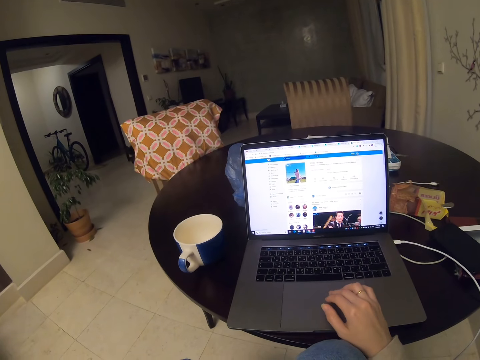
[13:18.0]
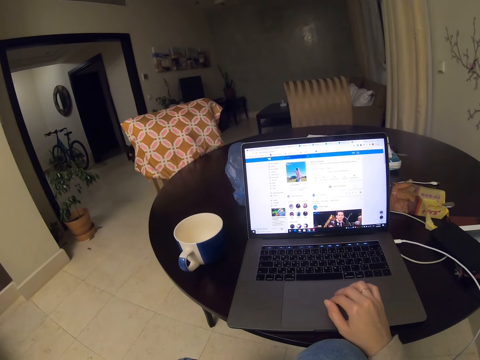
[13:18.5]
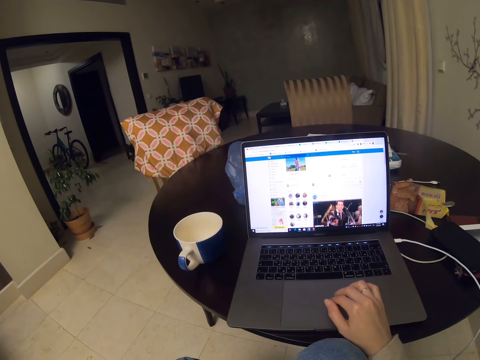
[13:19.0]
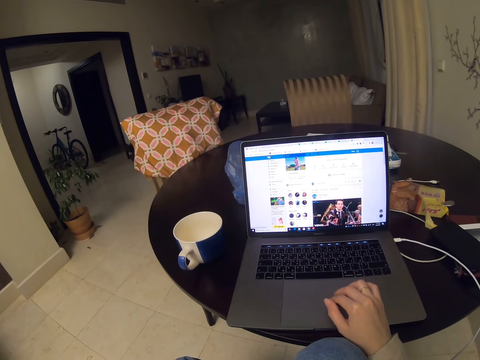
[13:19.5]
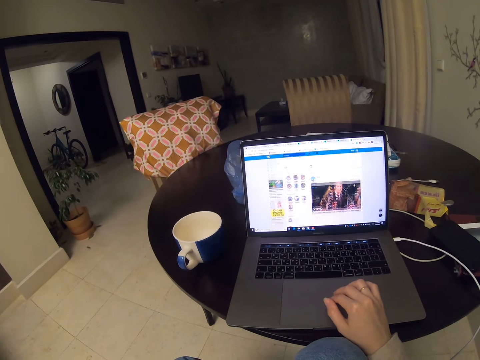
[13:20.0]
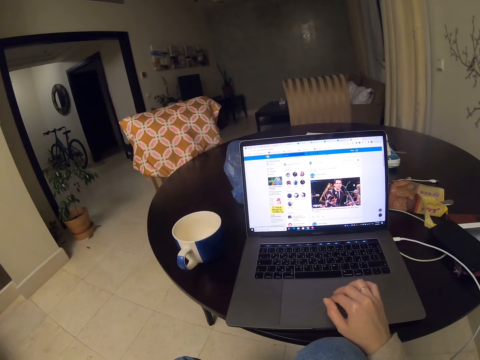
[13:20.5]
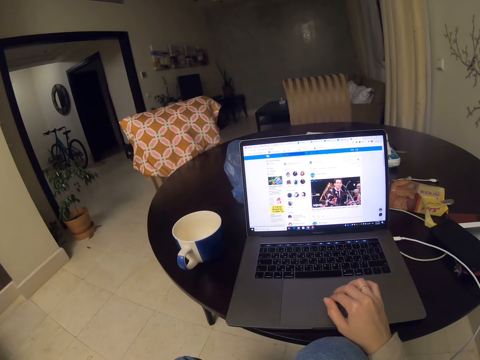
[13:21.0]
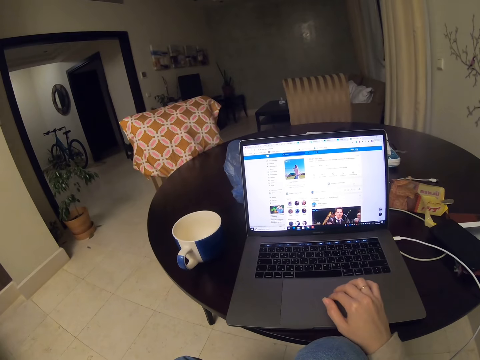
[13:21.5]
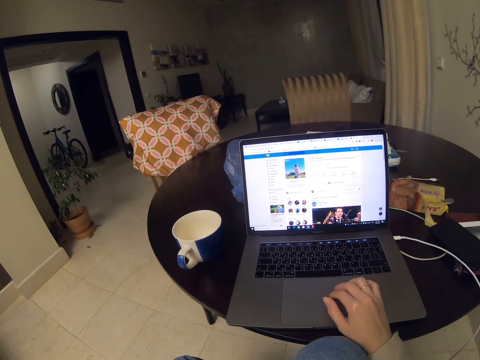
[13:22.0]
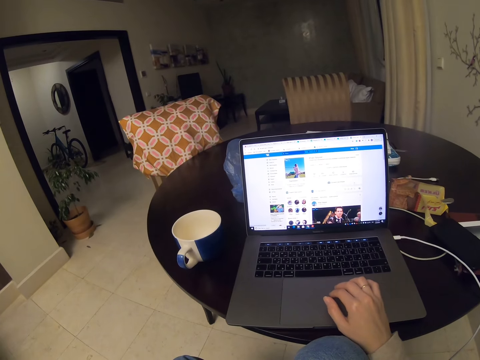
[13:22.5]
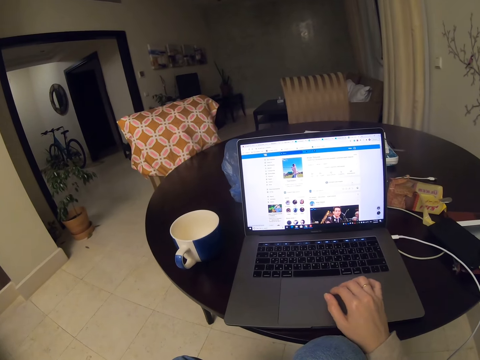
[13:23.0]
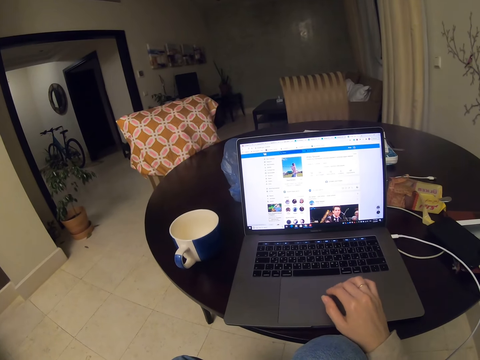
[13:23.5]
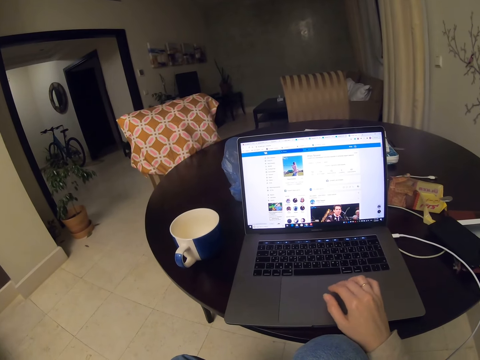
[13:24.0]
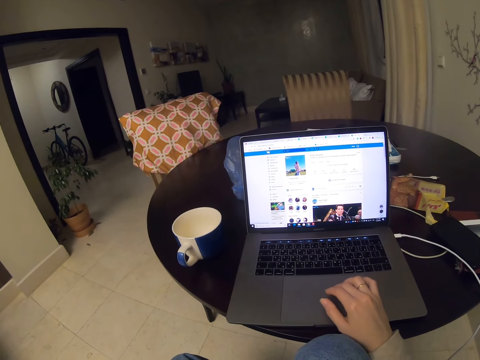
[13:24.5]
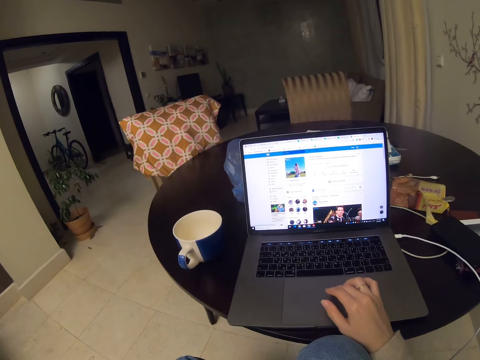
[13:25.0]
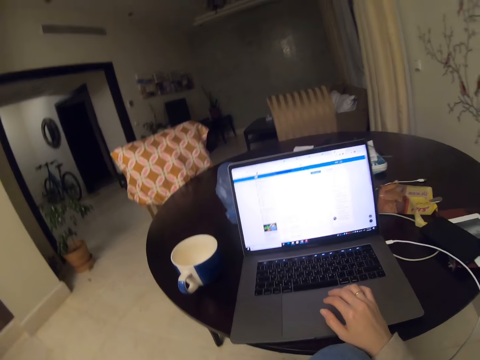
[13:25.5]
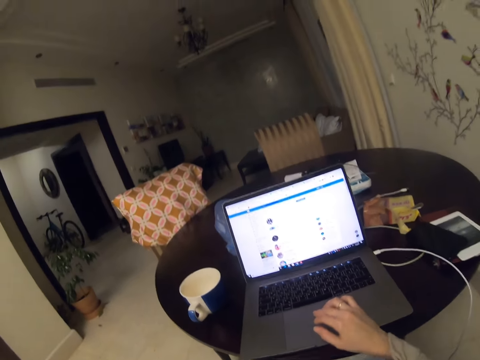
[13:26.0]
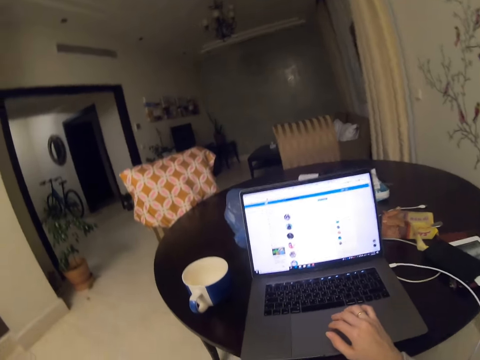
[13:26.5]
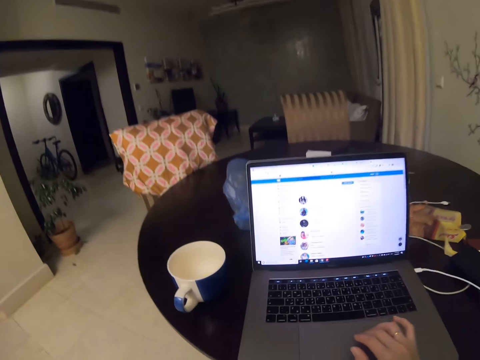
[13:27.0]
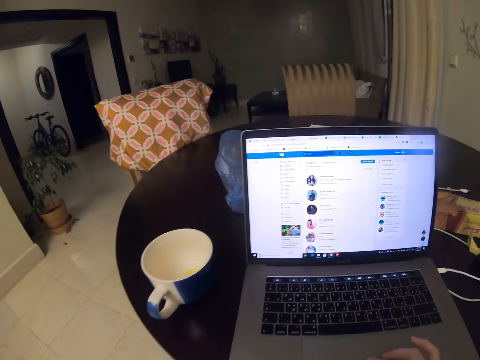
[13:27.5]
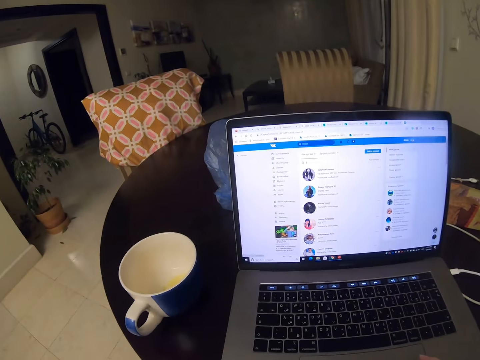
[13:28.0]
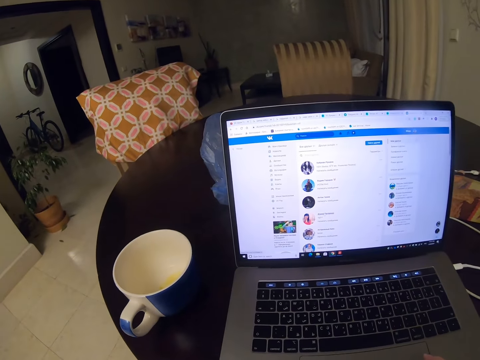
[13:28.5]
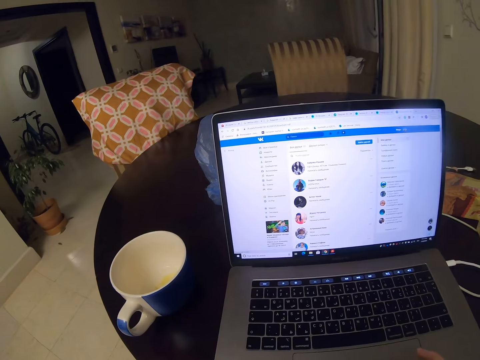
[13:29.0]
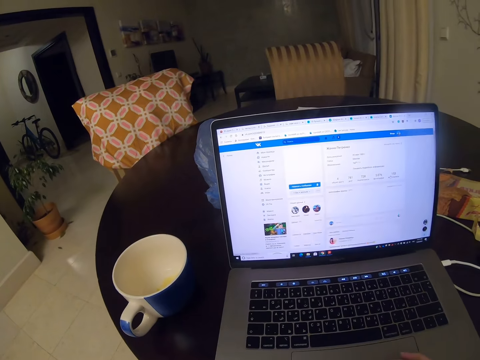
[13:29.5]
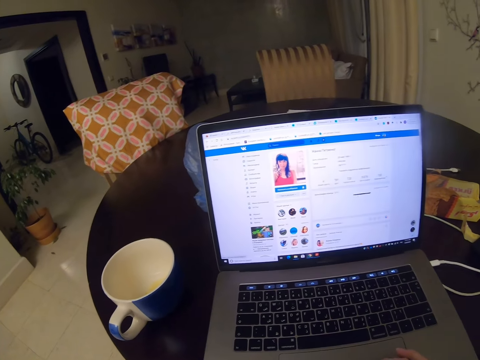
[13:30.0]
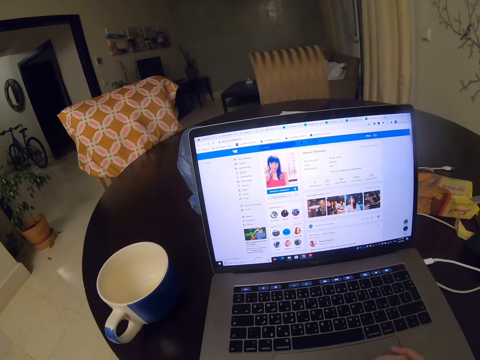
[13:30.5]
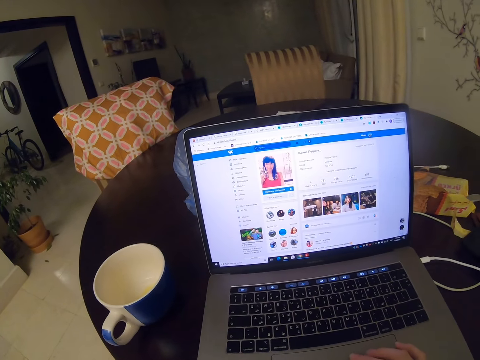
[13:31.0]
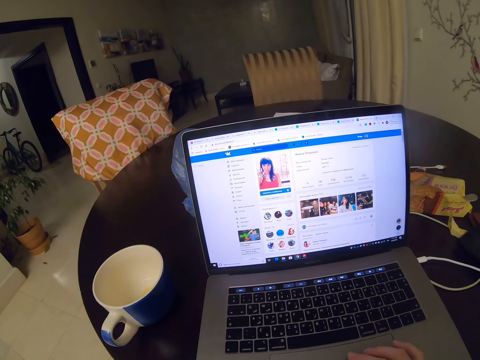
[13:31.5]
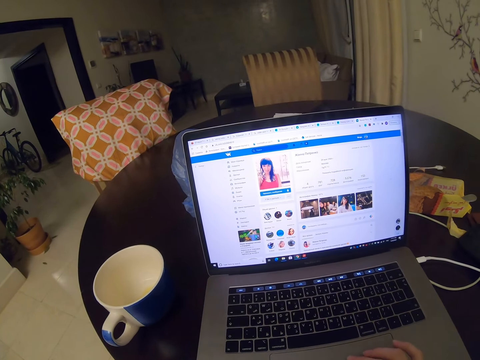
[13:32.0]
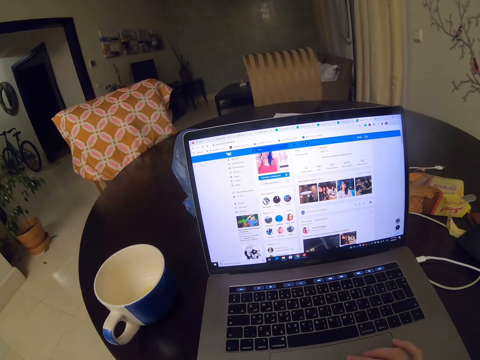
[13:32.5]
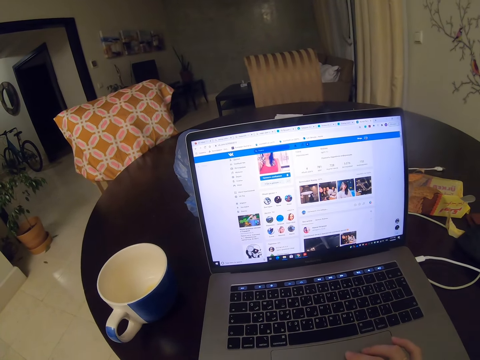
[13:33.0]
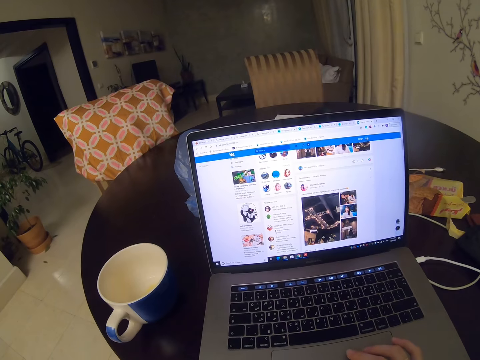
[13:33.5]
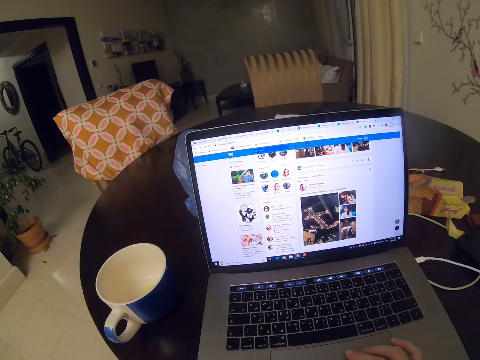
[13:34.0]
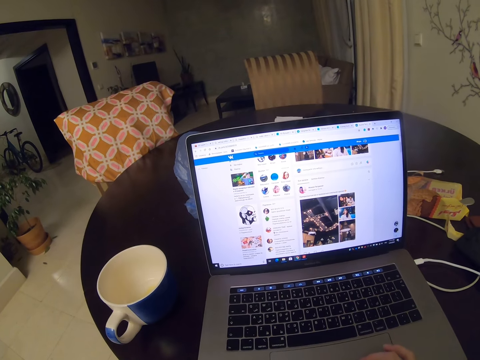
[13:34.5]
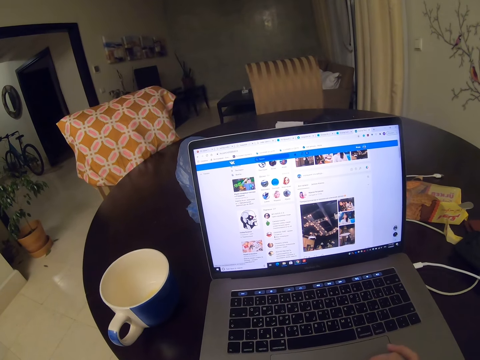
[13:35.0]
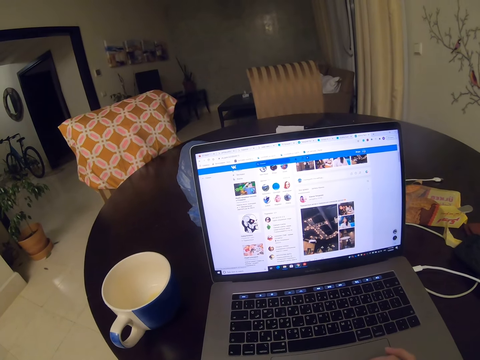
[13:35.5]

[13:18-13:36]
The camera wearer scrolls on the laptop. They scroll on the laptop repeatedly.

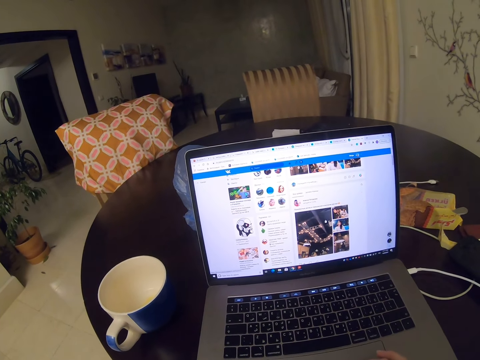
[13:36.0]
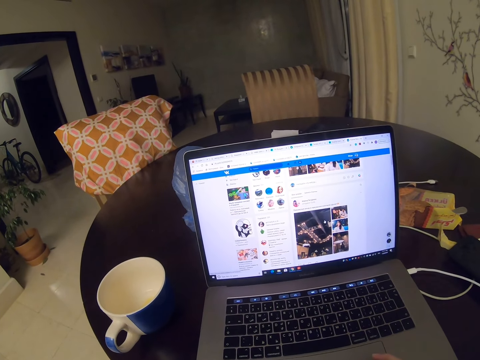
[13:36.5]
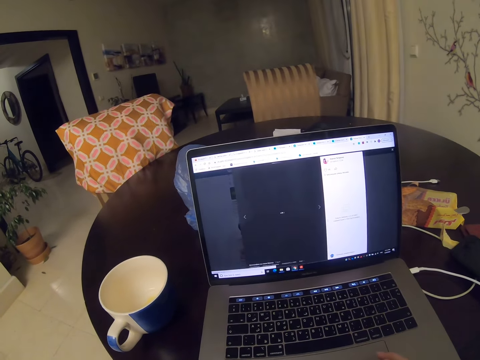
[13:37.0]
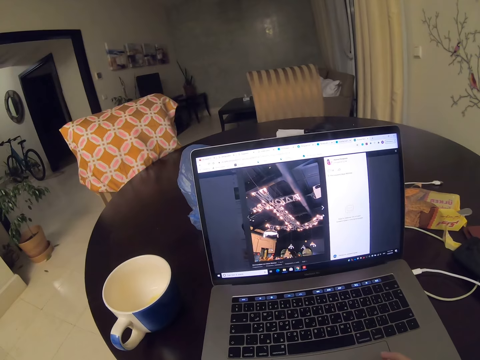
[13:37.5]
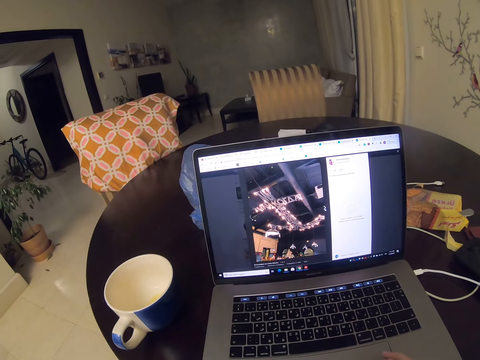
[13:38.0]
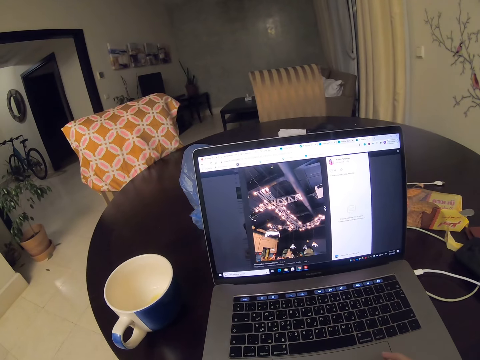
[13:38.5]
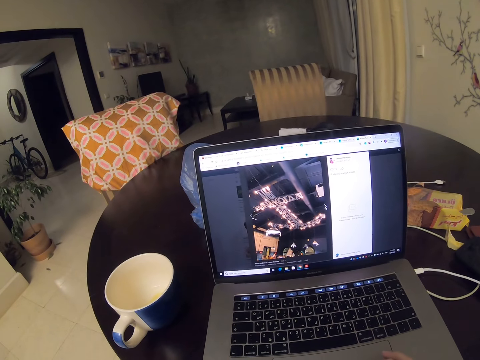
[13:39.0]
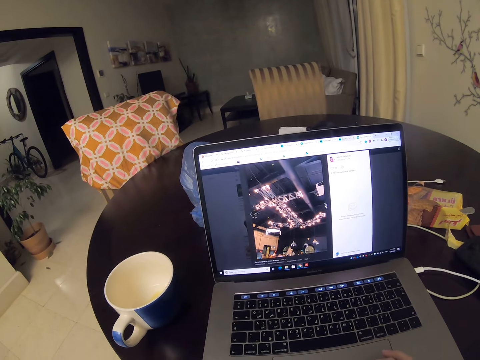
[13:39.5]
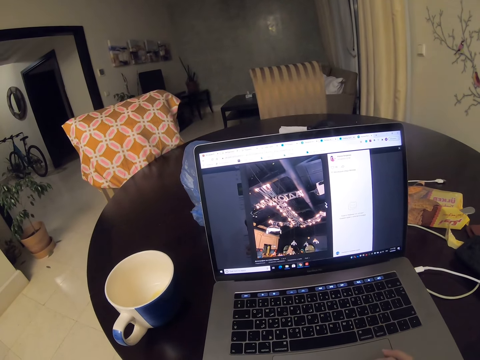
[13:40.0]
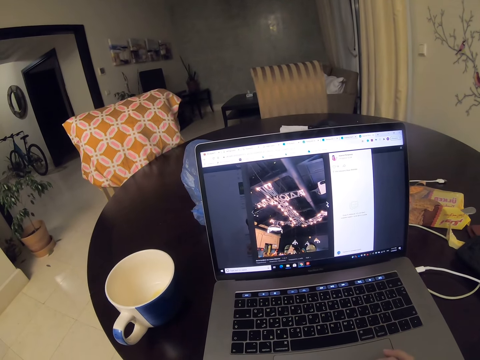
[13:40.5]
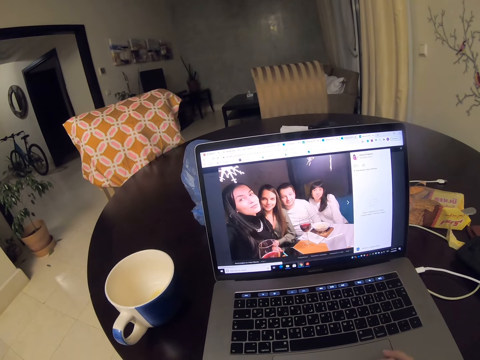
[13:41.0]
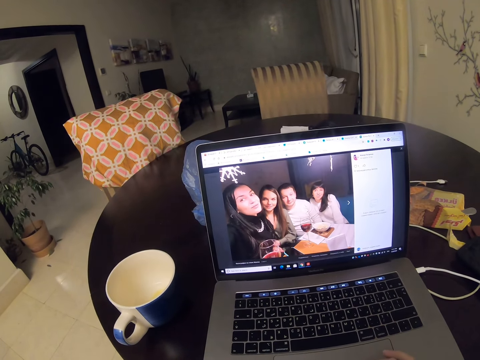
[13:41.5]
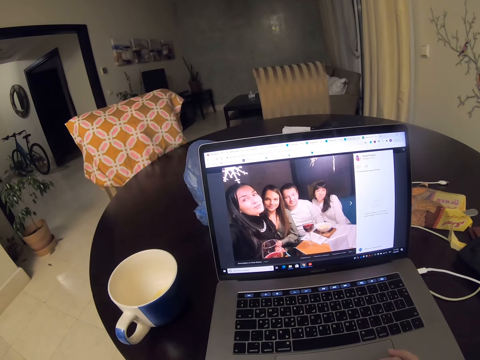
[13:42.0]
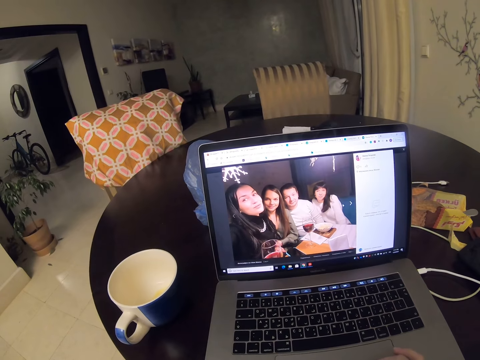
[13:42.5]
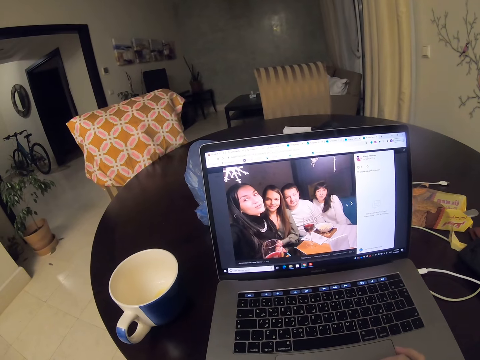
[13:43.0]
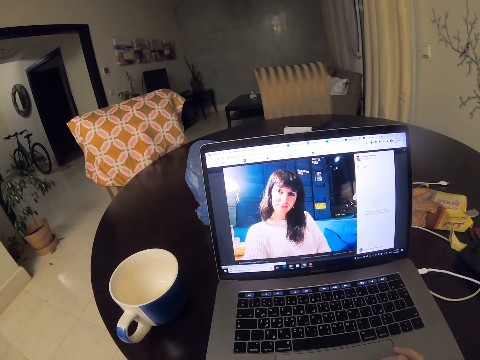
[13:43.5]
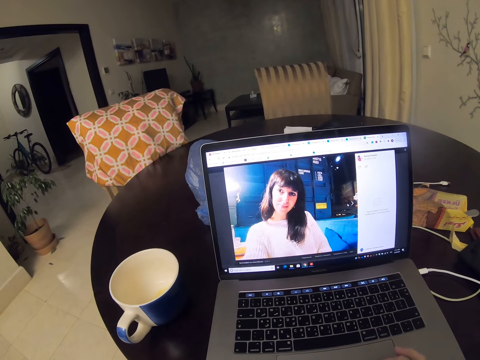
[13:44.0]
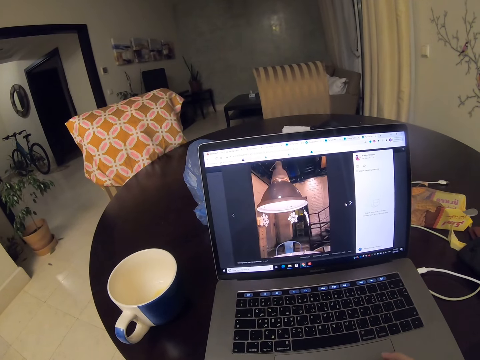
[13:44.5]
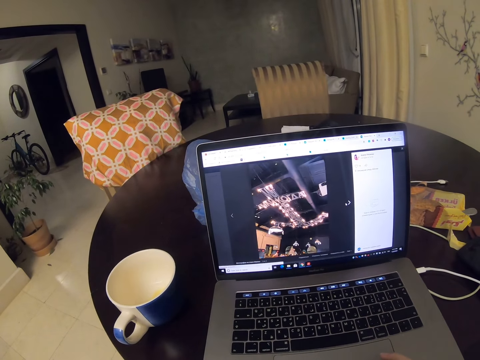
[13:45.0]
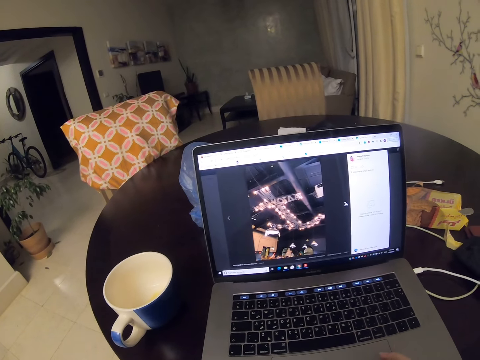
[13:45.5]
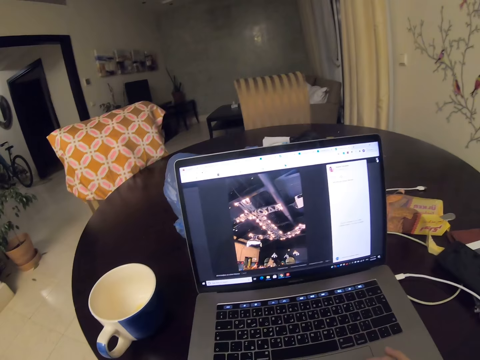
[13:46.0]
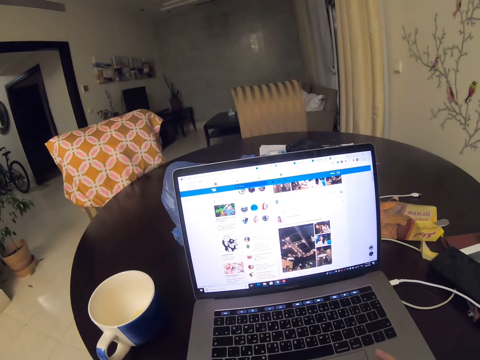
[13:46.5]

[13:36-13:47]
The camera wearer scrolls on the laptop. They scroll on the laptop again.
